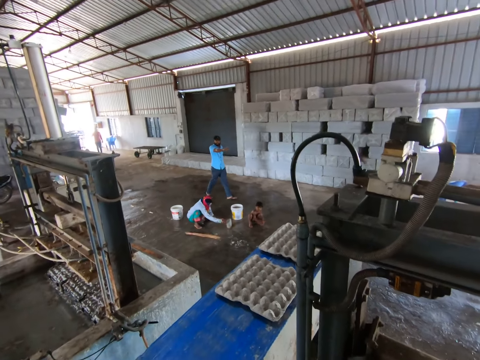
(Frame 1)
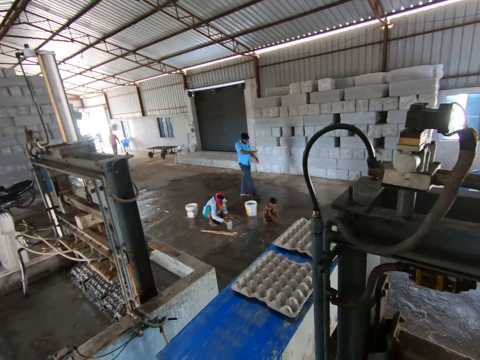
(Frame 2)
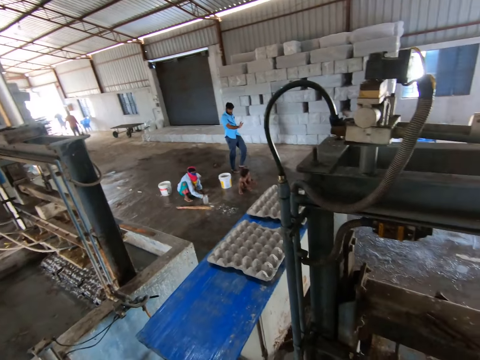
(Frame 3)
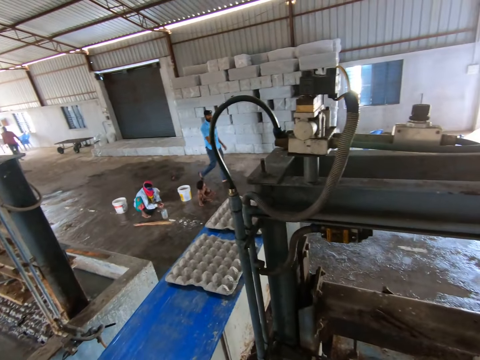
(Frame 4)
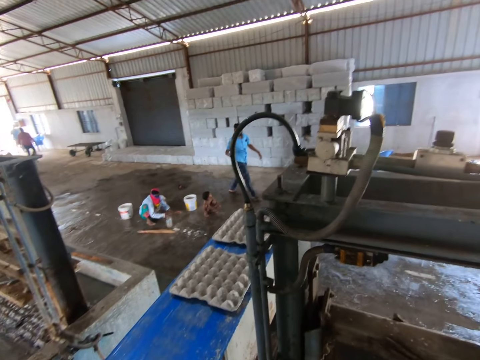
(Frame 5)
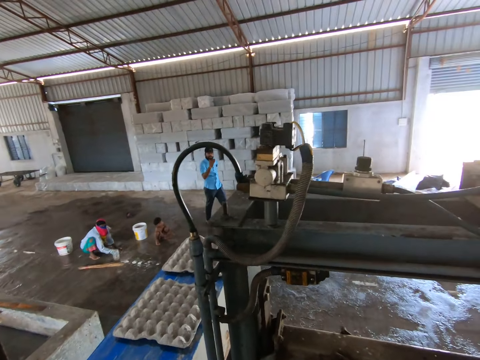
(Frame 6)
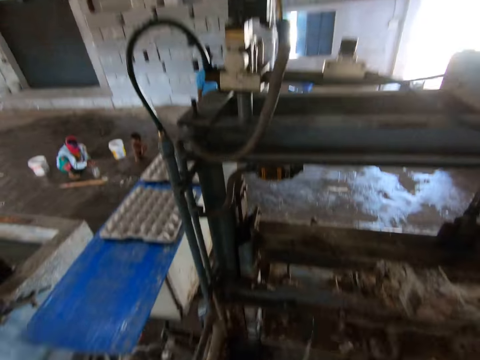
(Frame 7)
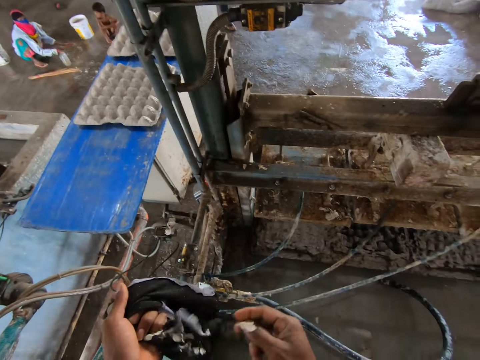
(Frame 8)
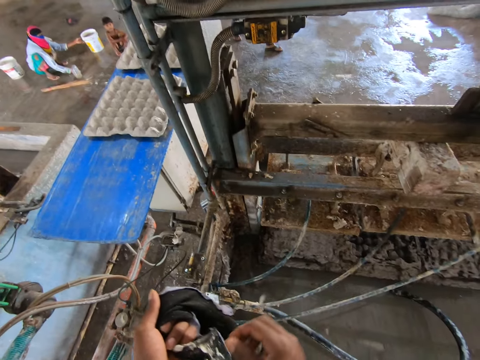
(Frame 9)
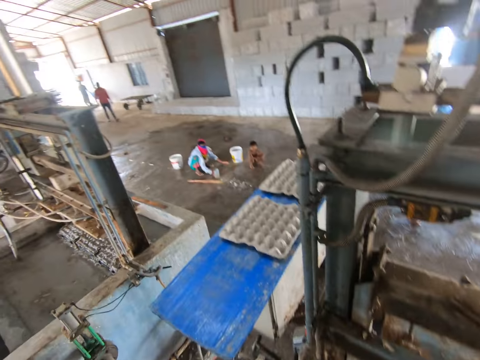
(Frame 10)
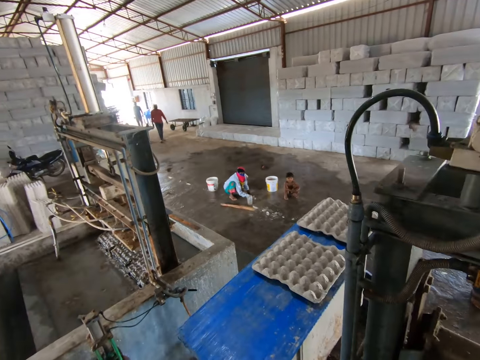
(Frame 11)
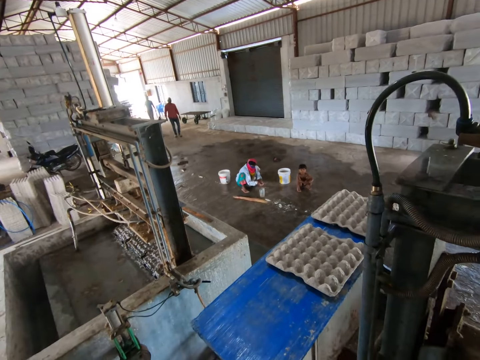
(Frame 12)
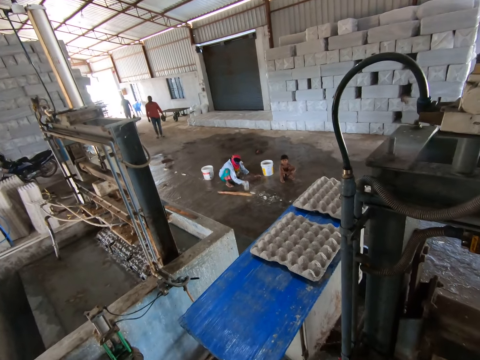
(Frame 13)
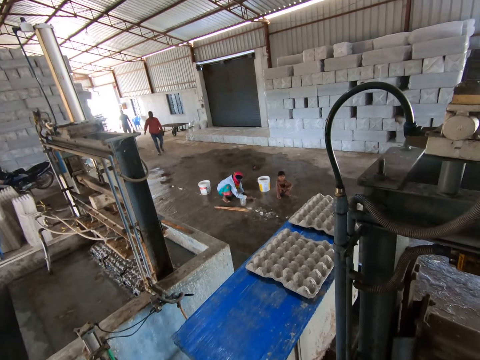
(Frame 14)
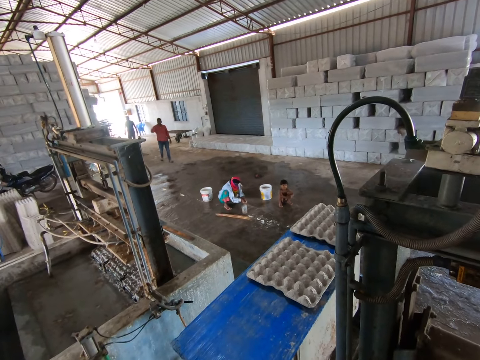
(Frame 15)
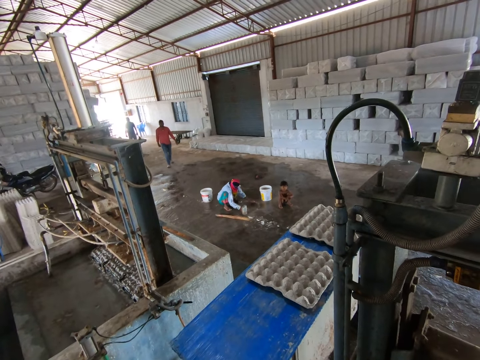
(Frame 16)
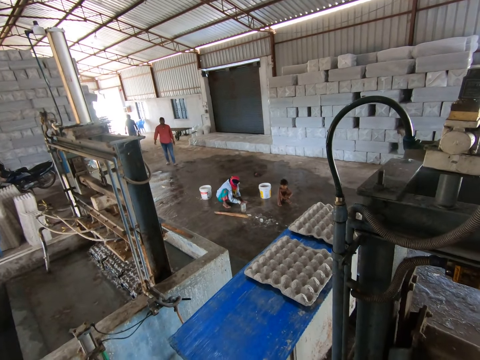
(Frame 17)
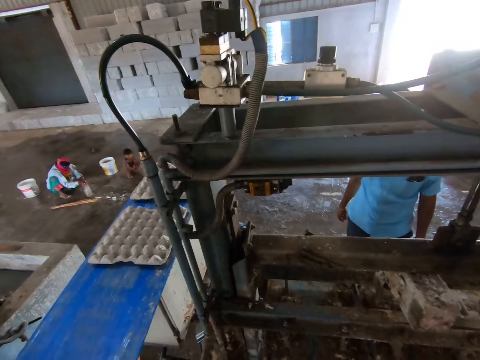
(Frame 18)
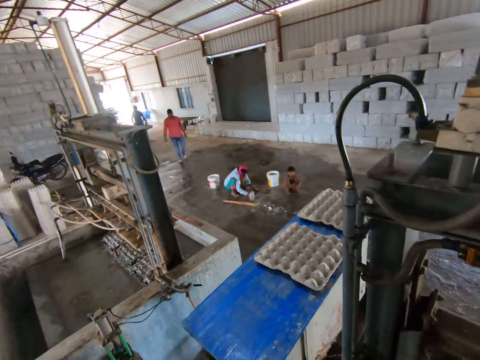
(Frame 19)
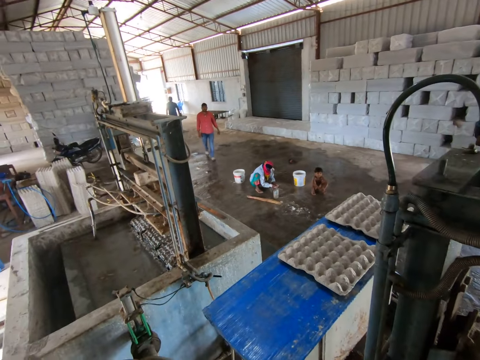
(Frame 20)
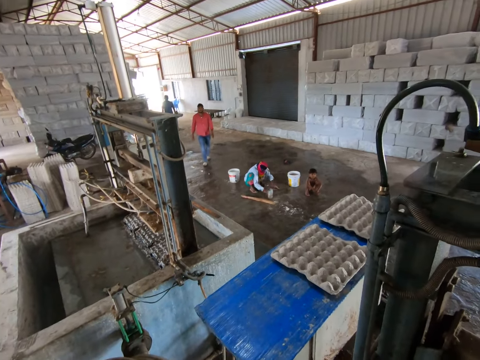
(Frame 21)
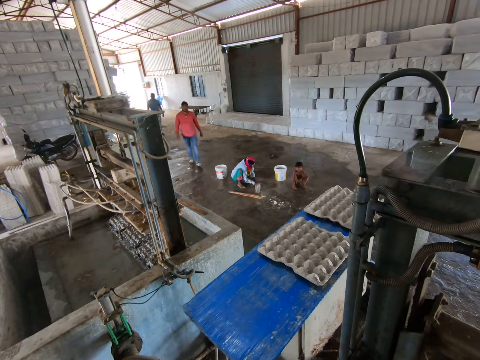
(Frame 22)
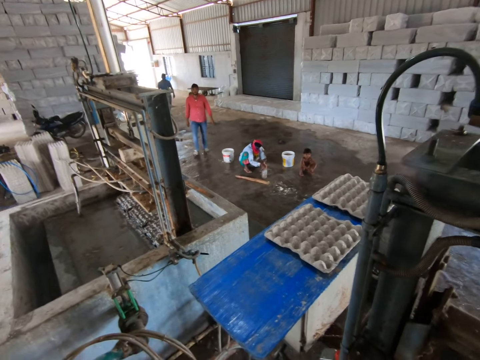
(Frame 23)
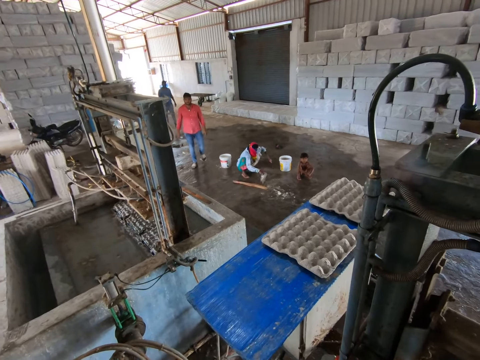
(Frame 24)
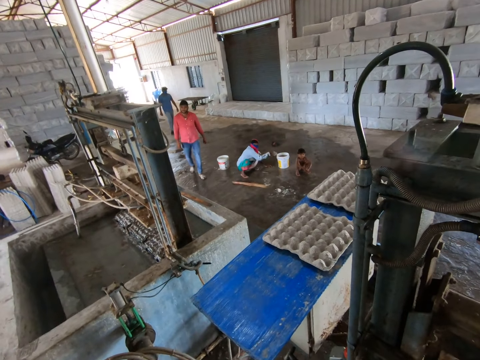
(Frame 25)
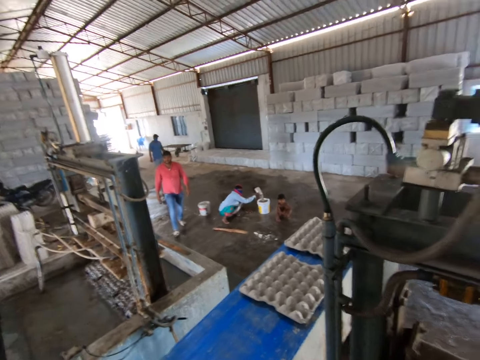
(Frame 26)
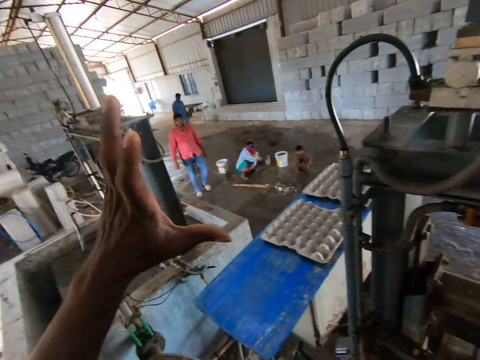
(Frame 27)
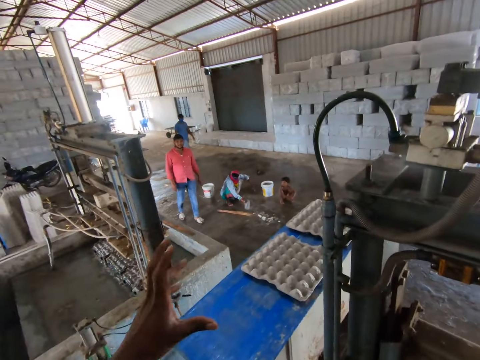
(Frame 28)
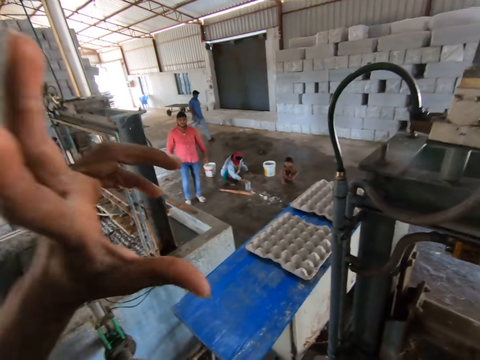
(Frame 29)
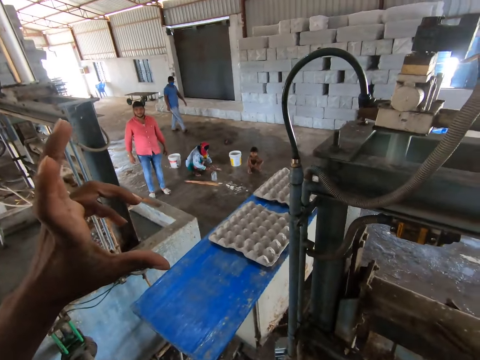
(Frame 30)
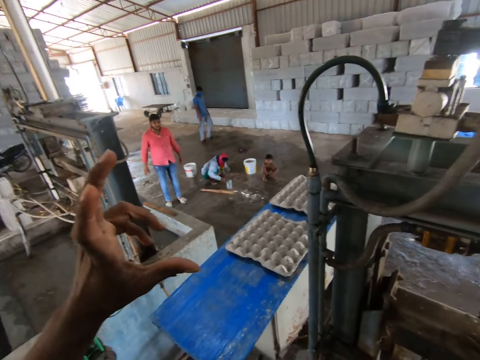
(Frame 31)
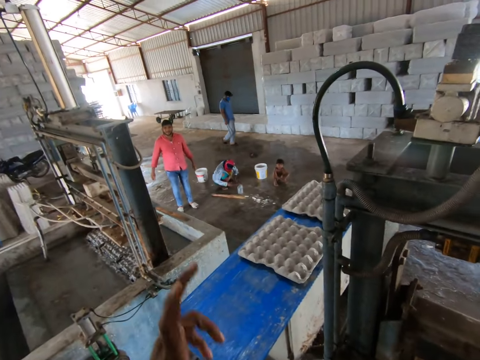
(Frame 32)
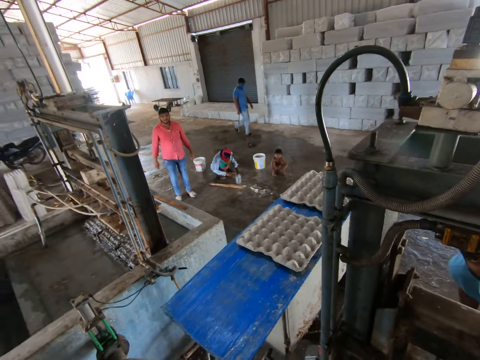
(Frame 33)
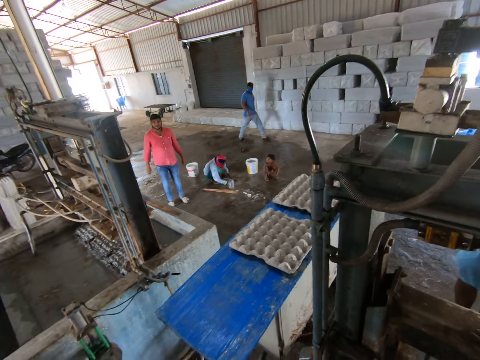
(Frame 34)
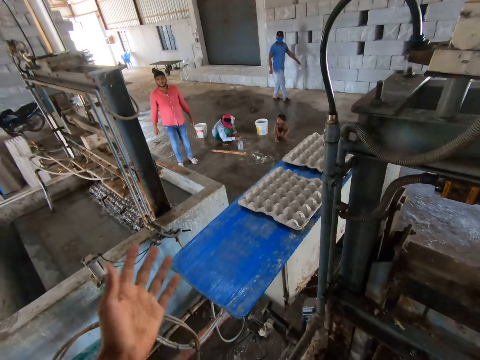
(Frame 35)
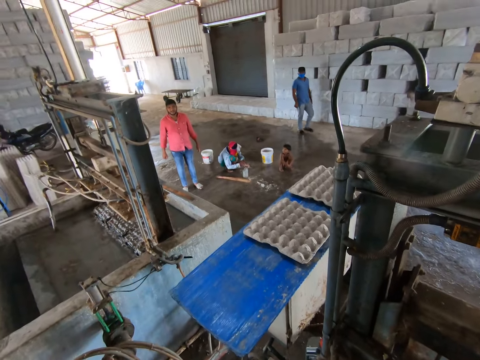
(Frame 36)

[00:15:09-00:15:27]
The camera wearer dialogues to a man. They look around. They stare at the man. The man walks around the factory. The camera wearer makes gestures.

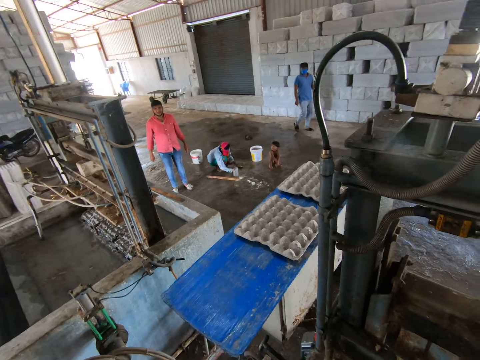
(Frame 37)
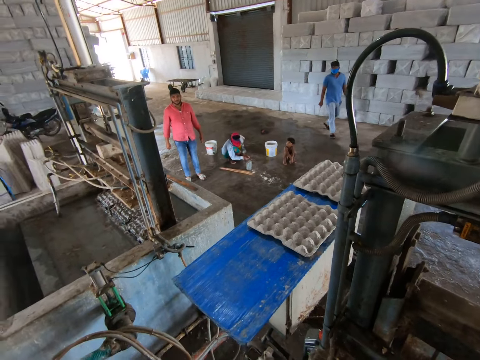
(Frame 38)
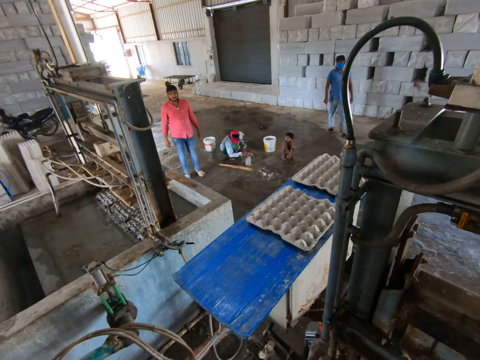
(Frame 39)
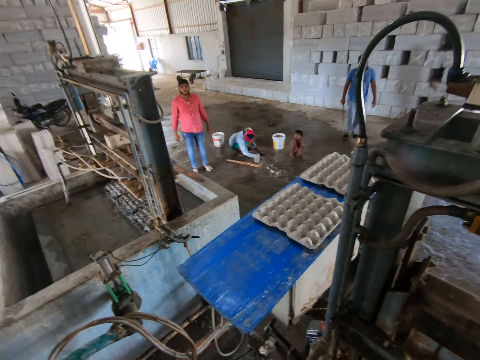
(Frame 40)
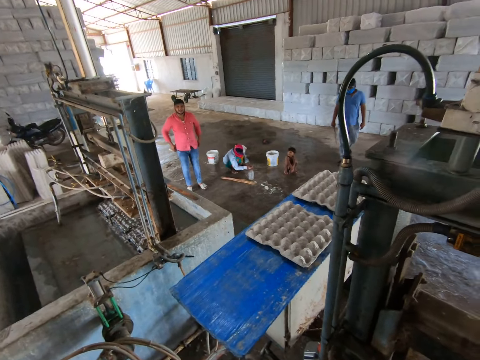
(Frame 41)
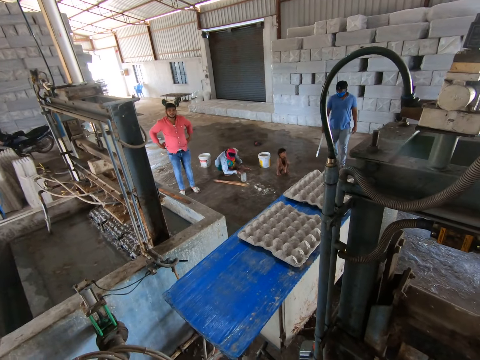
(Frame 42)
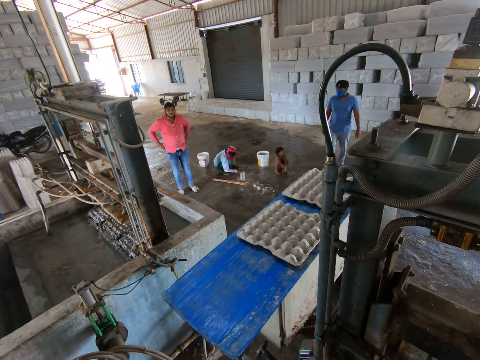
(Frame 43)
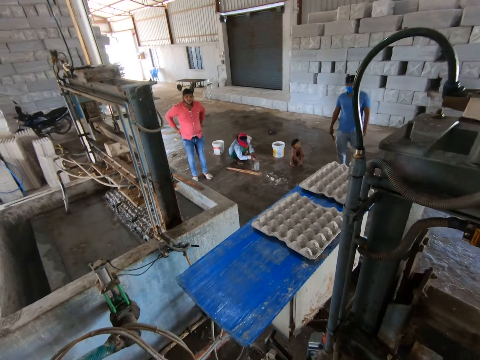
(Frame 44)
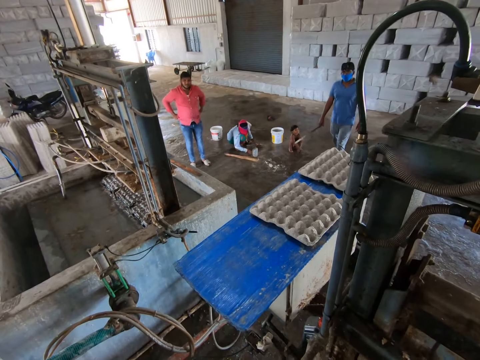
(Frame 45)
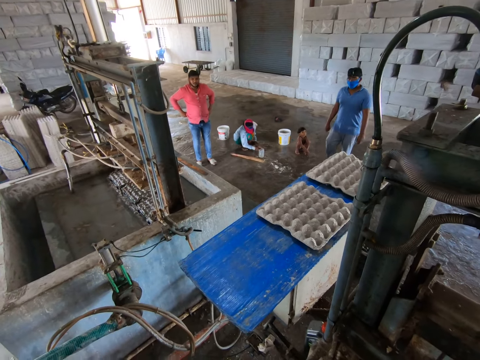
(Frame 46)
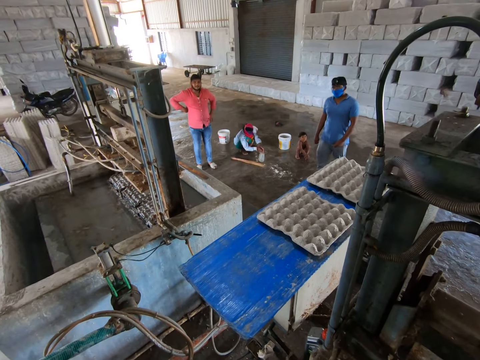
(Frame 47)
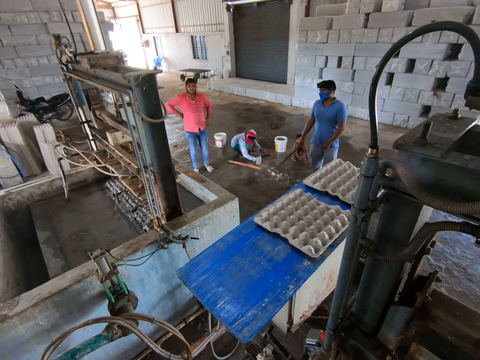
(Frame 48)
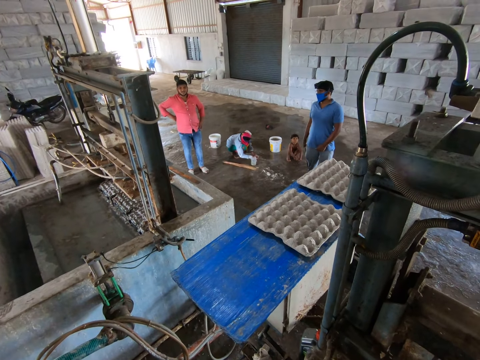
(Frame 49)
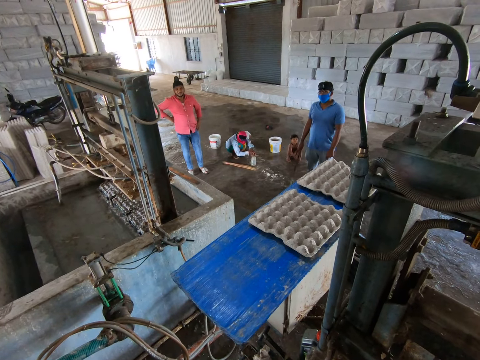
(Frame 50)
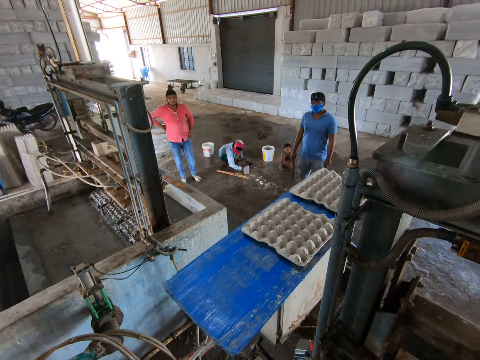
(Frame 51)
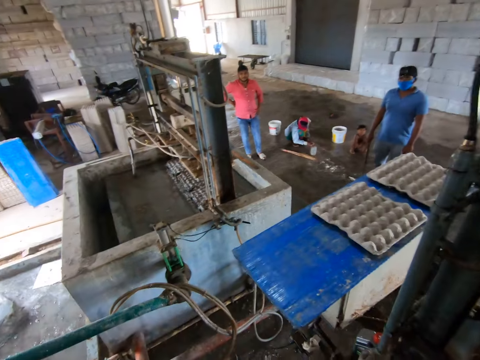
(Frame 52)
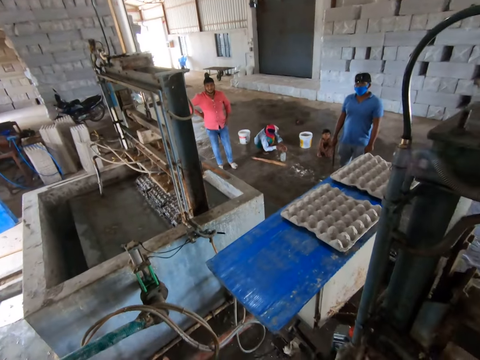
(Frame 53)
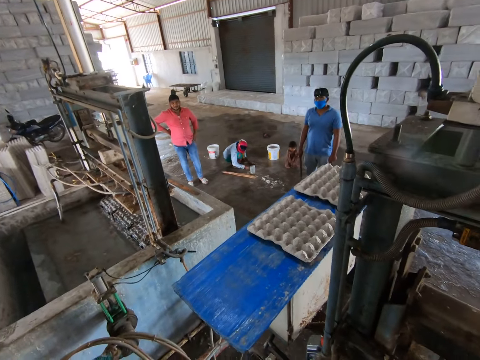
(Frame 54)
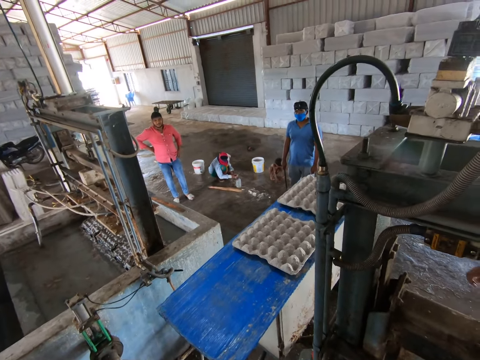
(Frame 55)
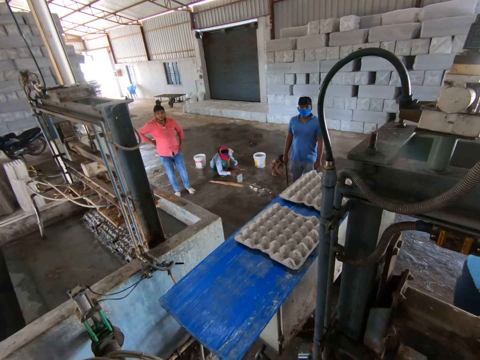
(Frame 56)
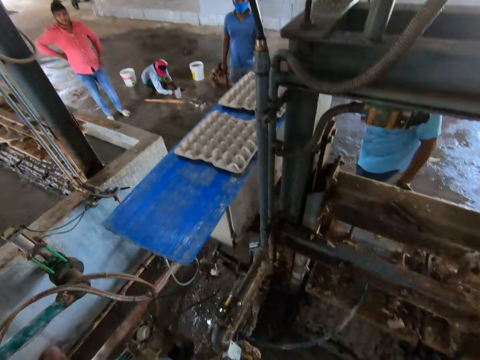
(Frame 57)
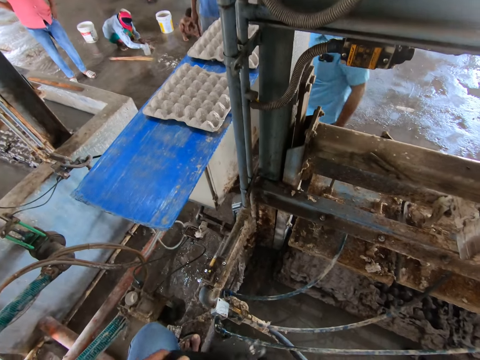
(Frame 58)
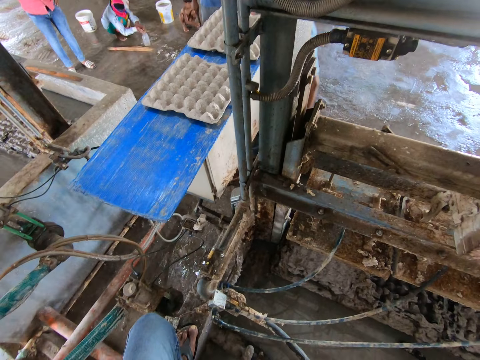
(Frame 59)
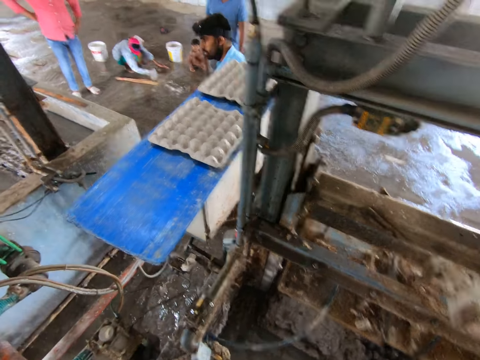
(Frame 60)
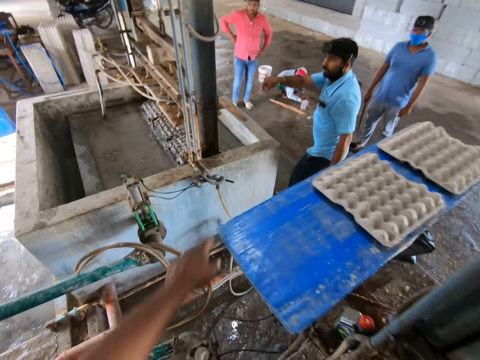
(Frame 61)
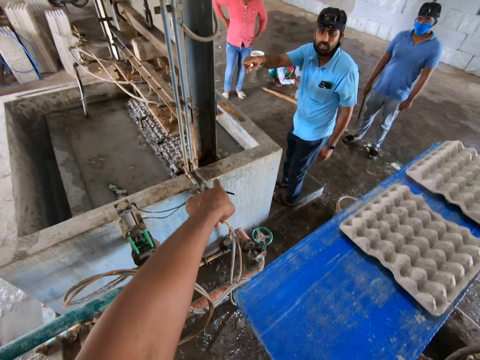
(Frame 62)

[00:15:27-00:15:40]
The camera wearer dialogues to a person. They look around.
